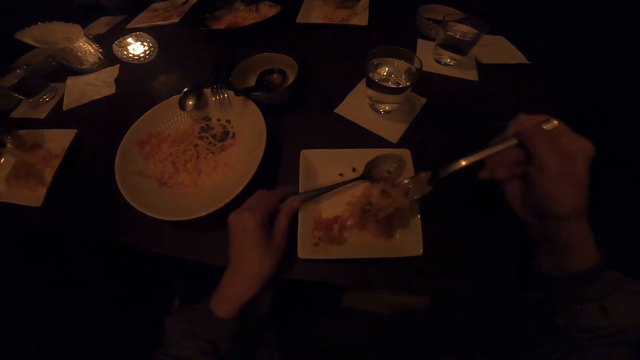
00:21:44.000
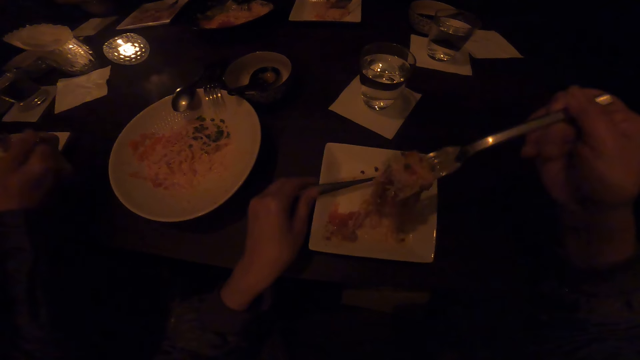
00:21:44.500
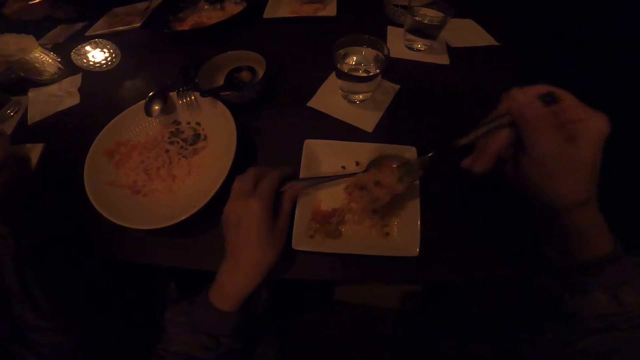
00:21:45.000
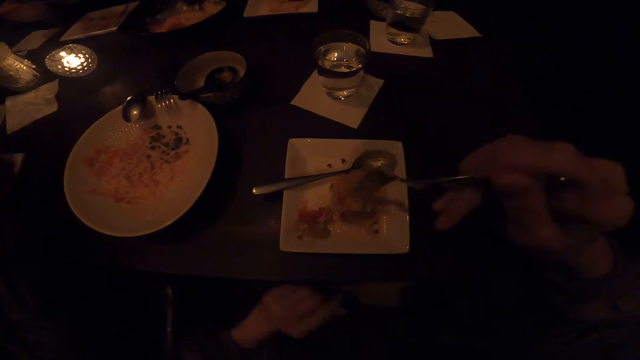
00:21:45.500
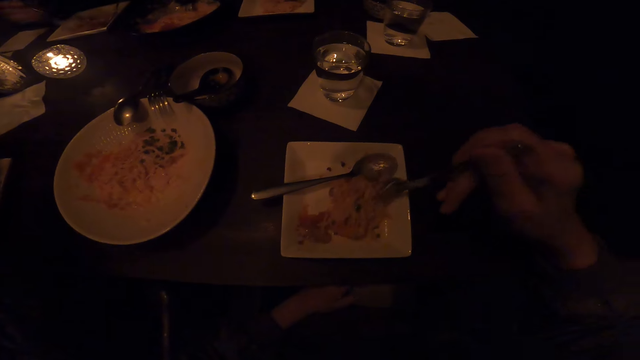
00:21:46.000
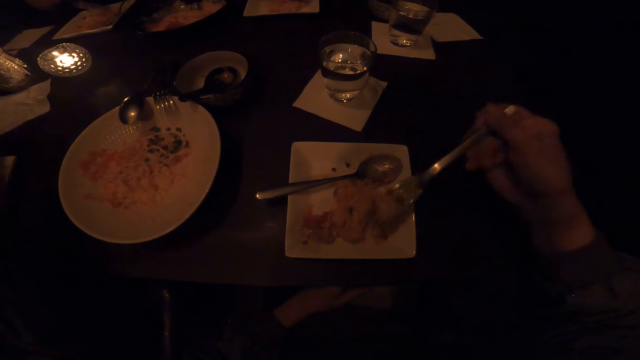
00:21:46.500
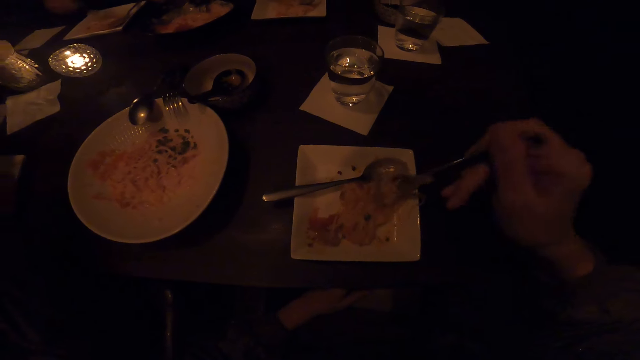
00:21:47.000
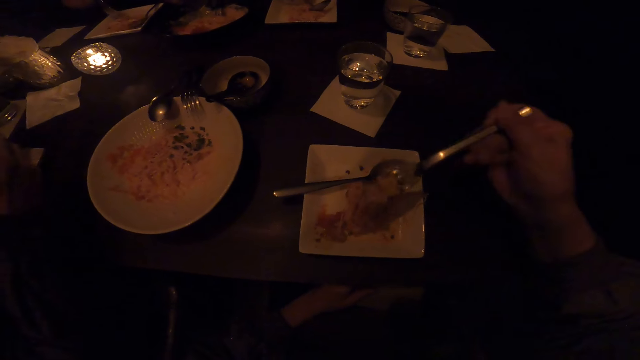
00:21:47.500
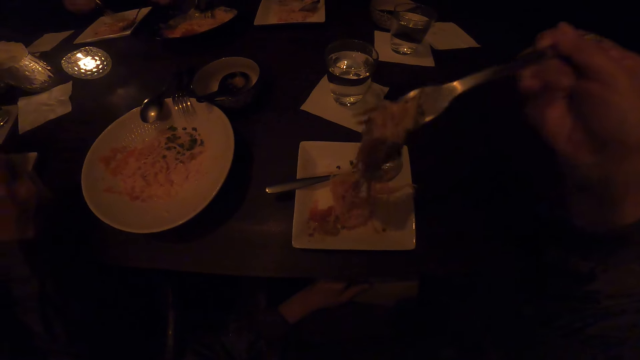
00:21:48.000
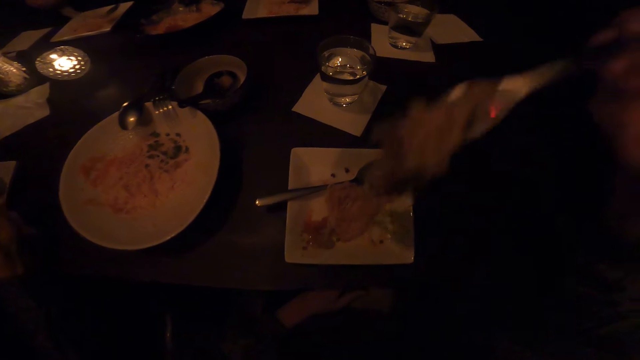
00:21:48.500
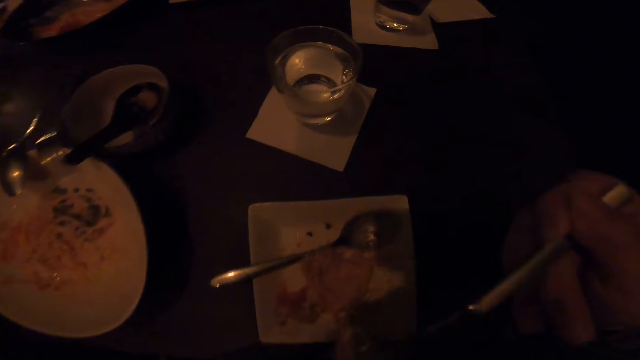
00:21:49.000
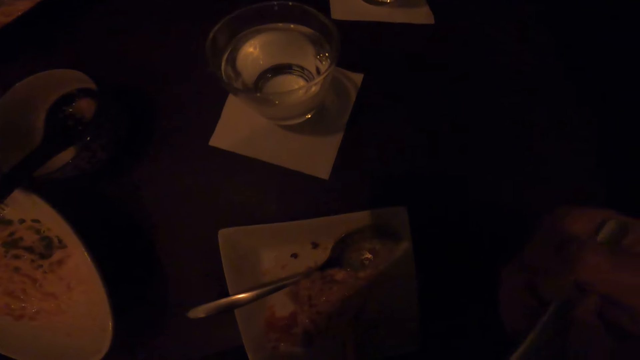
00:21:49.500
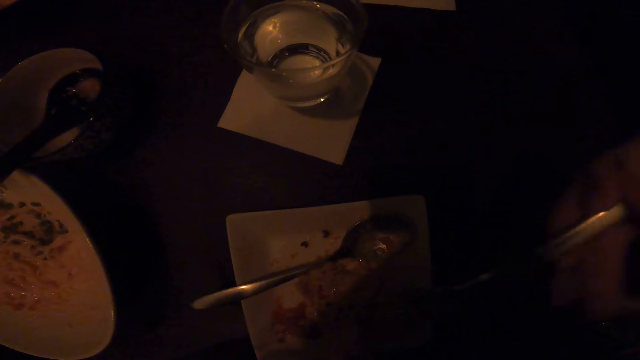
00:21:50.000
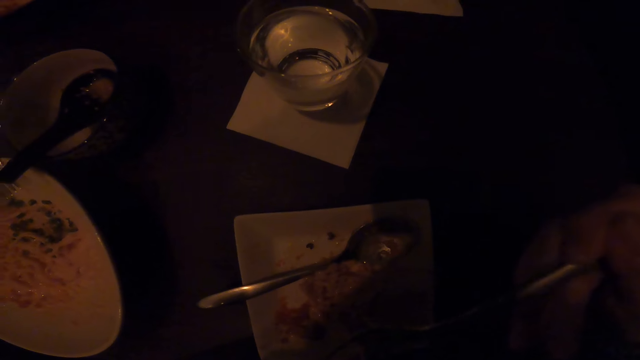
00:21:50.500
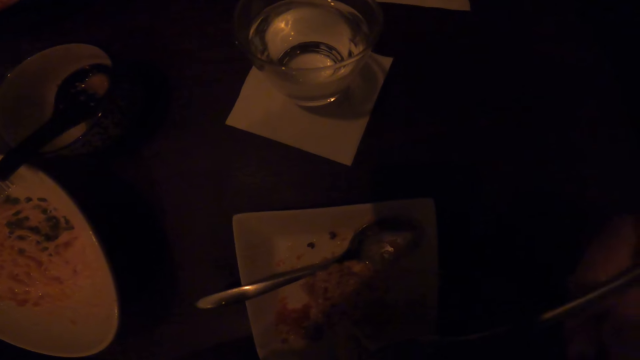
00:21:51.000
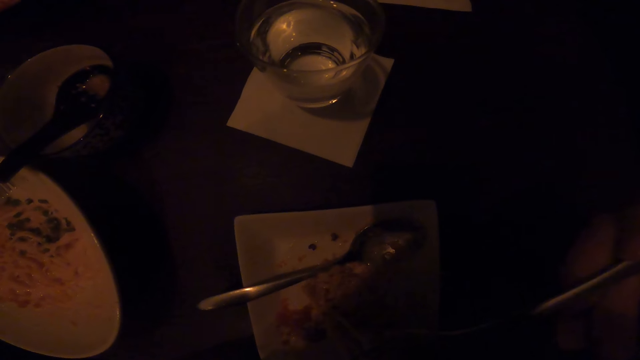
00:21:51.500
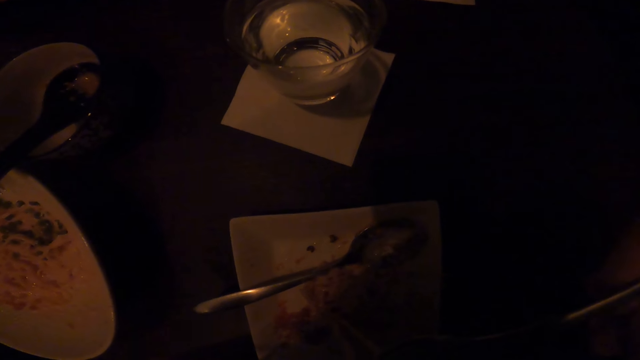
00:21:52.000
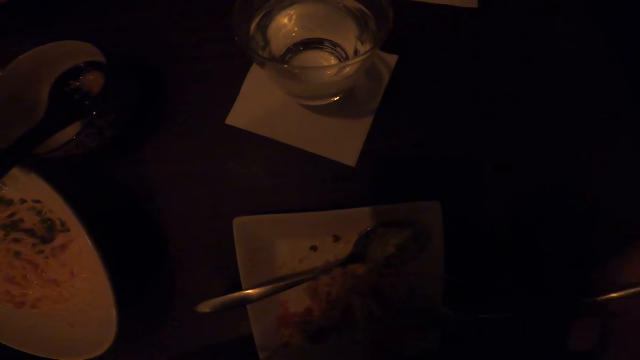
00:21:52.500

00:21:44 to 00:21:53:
The camera wearer sorts food in a plate. They eat the food.

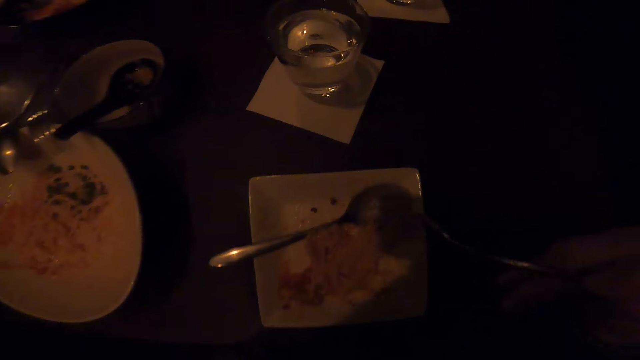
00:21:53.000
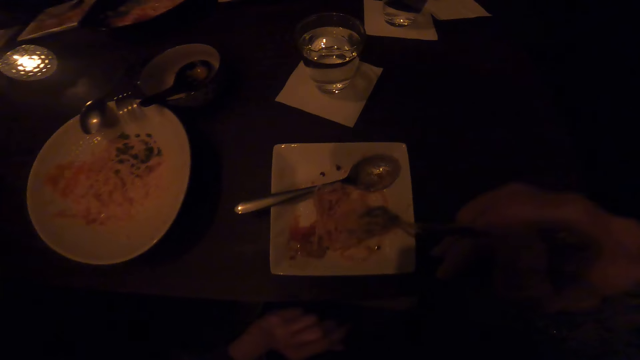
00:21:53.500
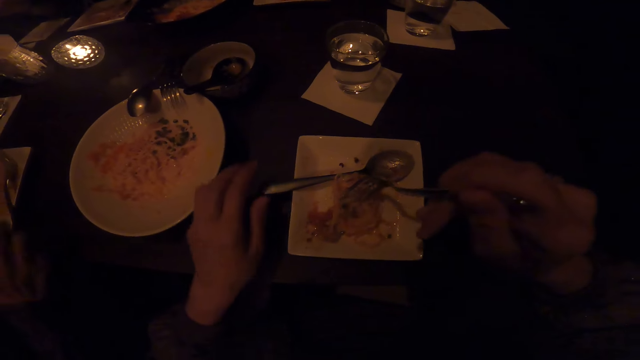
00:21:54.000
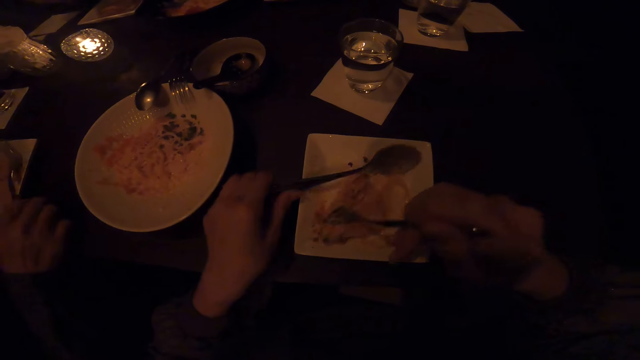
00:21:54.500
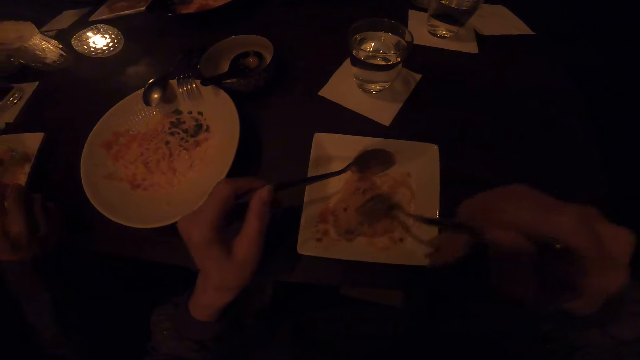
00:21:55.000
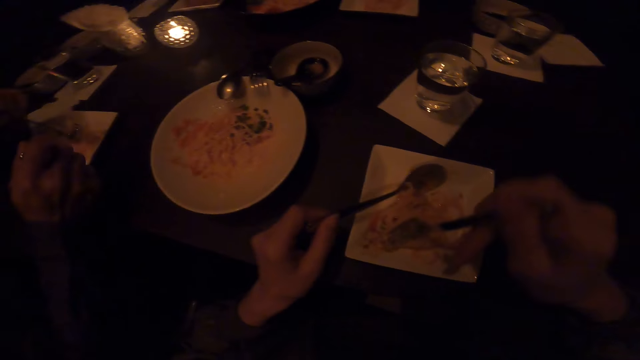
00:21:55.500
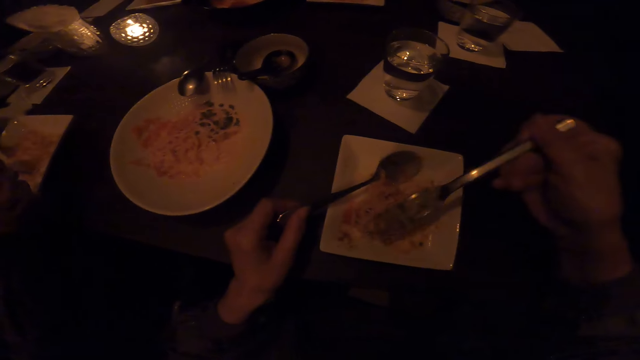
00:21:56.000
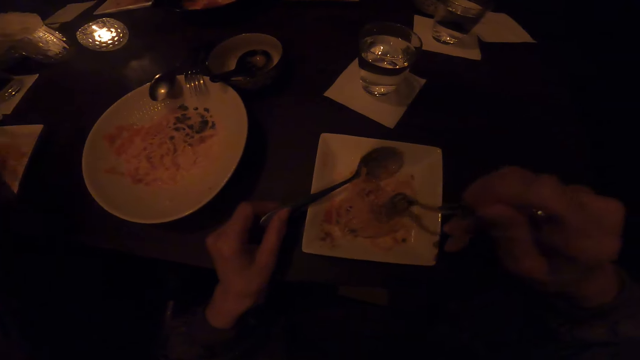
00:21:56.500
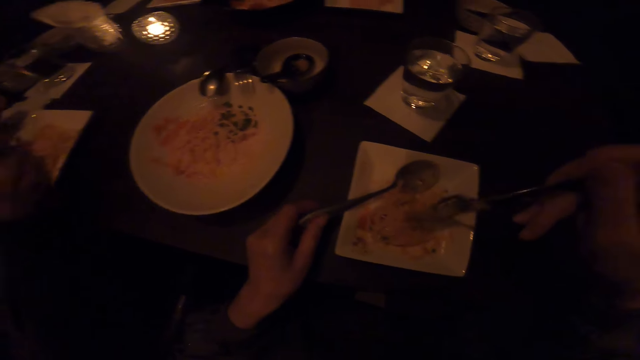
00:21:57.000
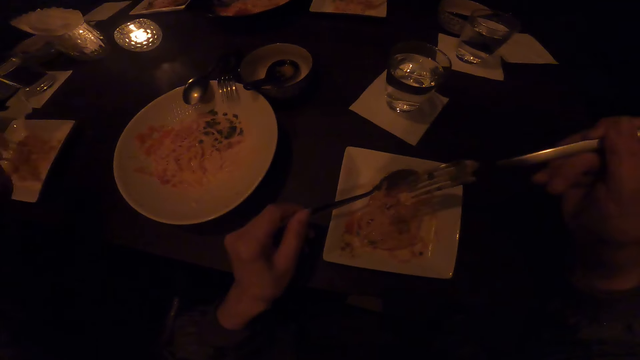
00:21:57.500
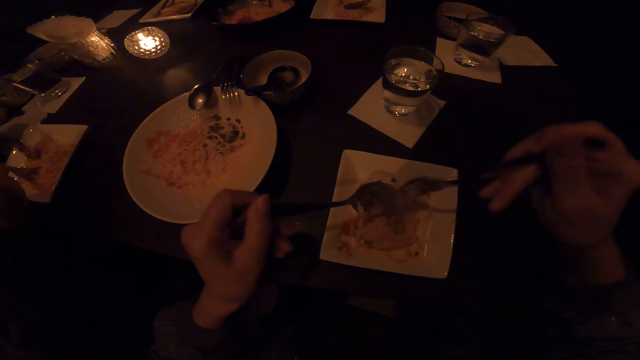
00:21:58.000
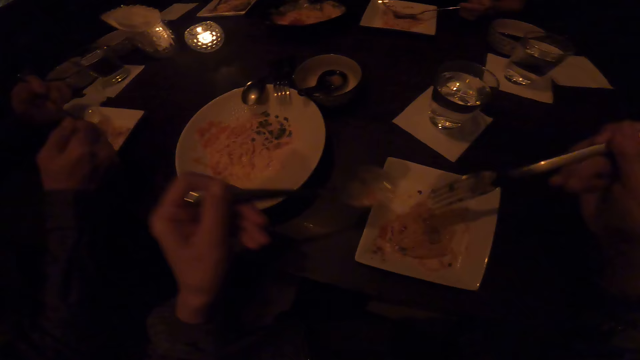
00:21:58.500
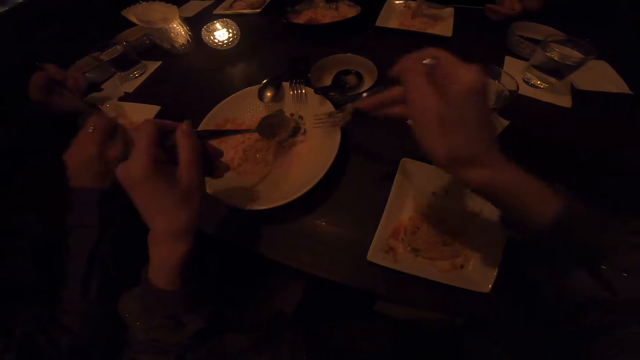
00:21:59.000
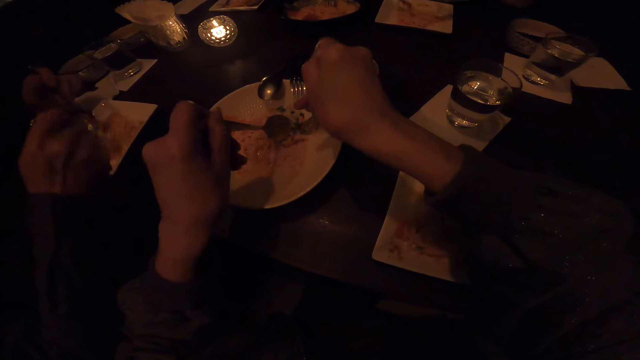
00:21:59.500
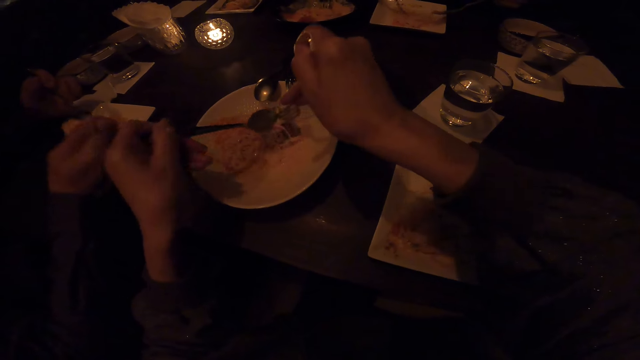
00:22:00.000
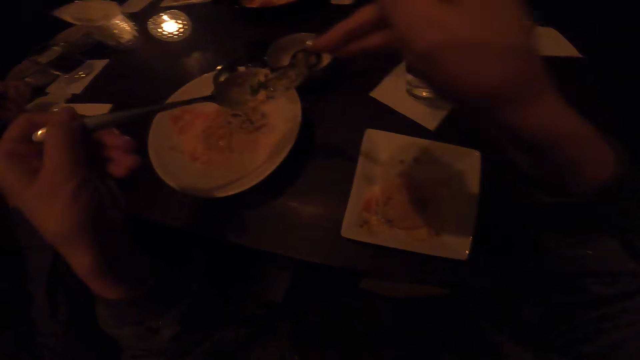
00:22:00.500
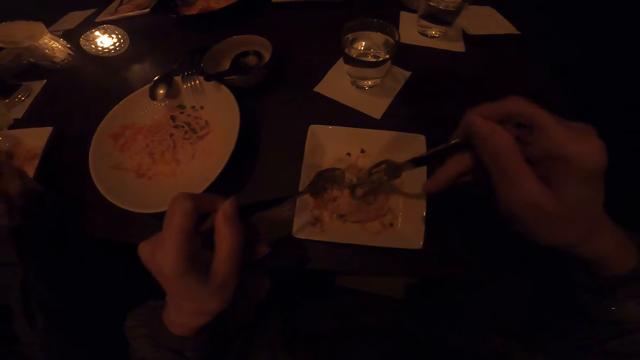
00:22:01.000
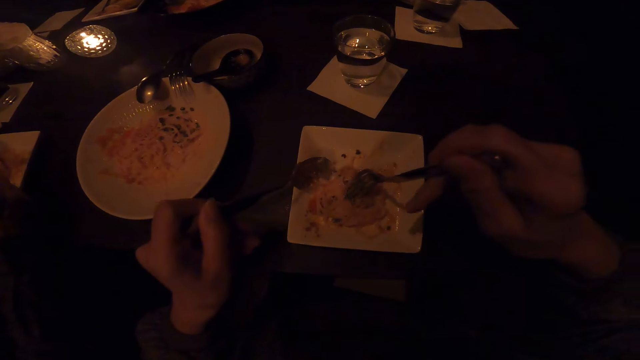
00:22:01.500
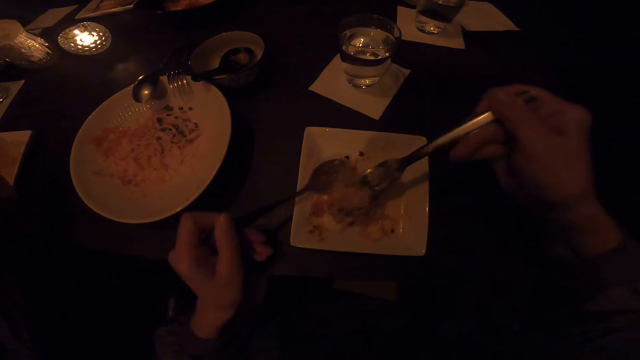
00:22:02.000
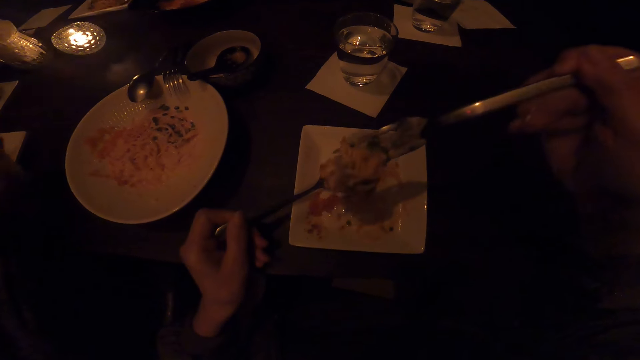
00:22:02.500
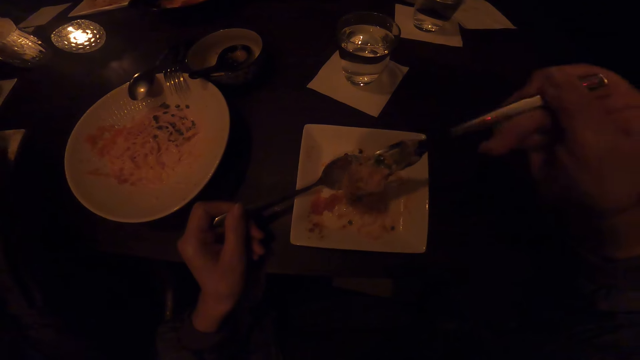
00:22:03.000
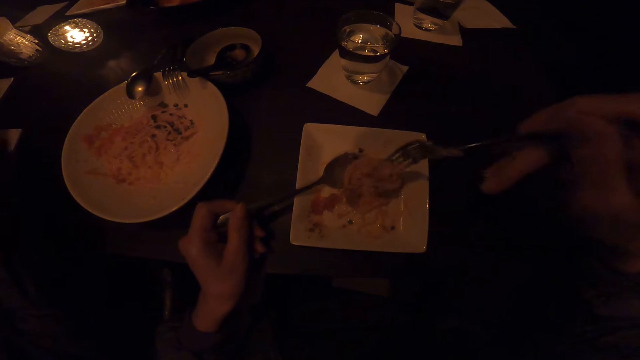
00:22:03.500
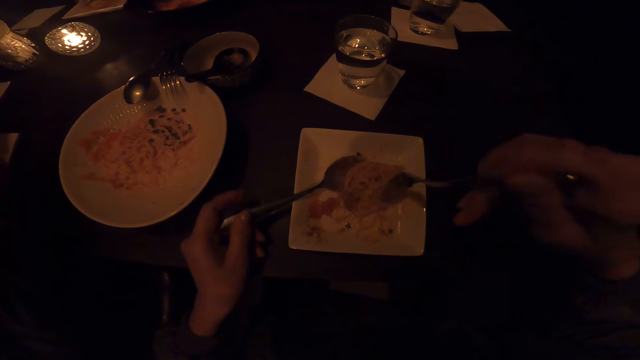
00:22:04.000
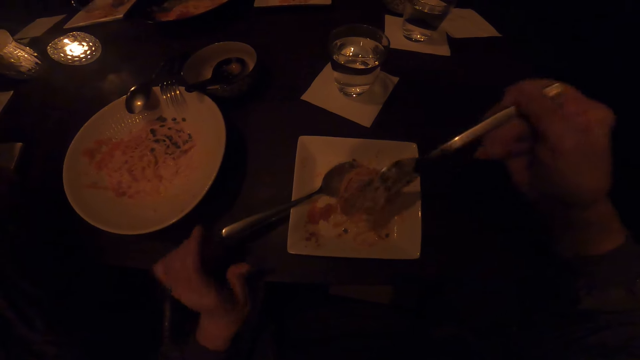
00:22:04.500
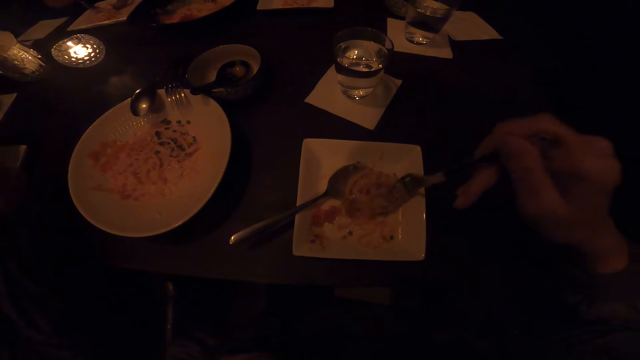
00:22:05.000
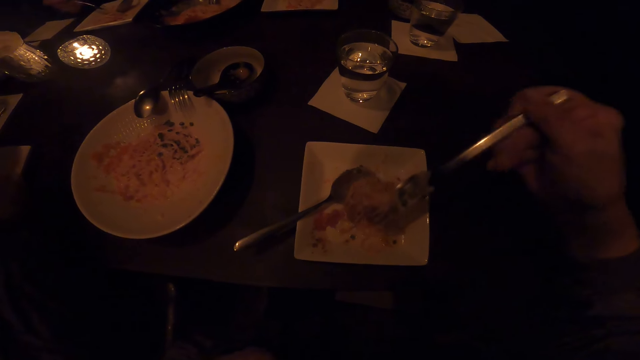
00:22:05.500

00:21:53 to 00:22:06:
The camera wearer moves food. They touch a spoon on a plate. They pick the spoon from the plate. They fetch the food from the plate. They serve the food in the plate. They scoop the food.
